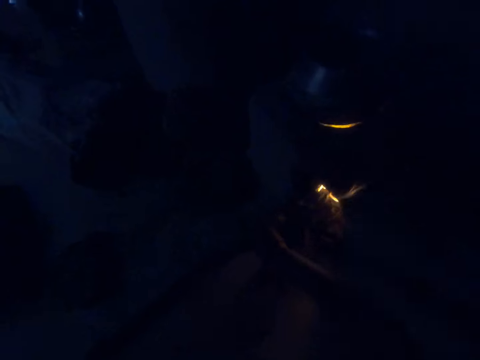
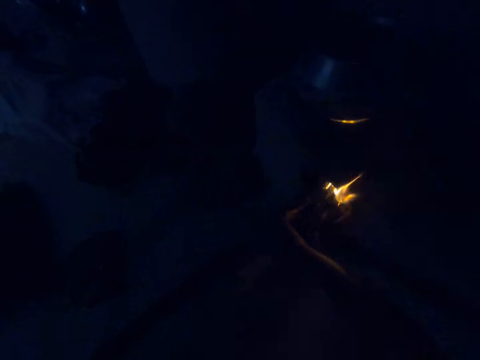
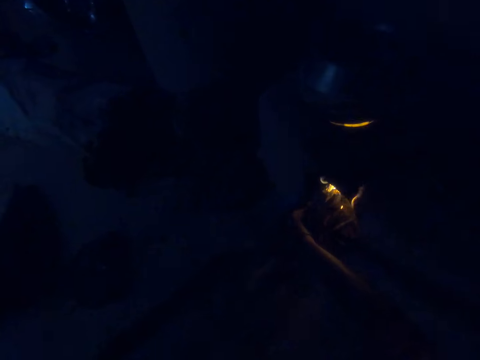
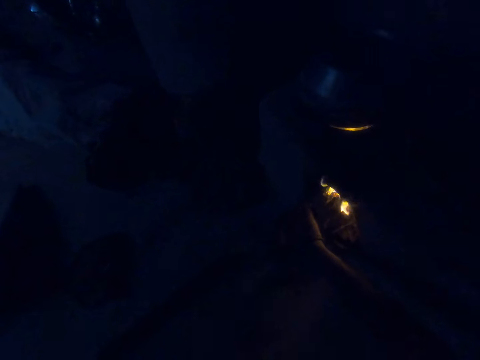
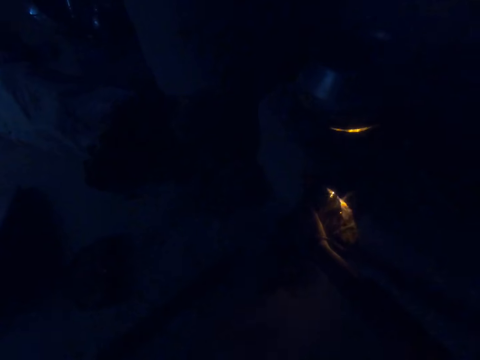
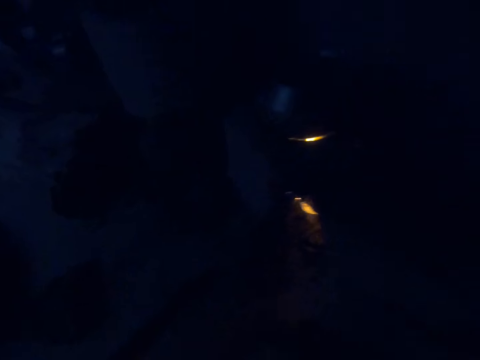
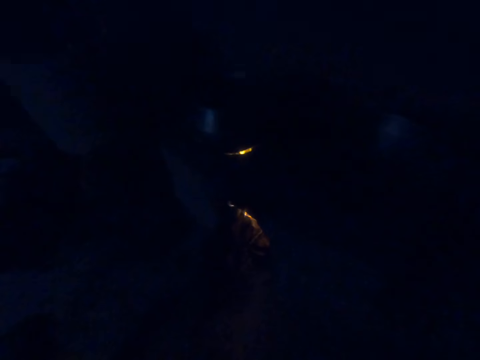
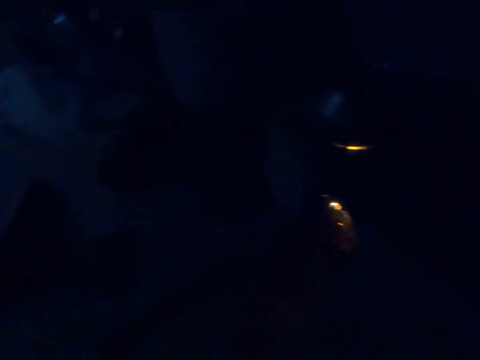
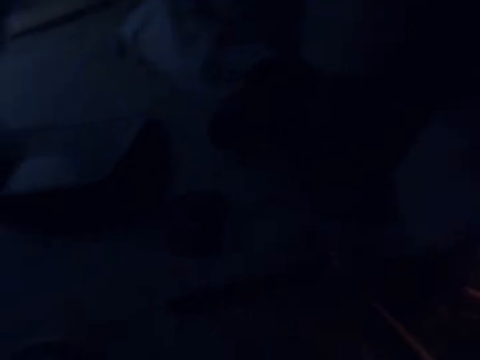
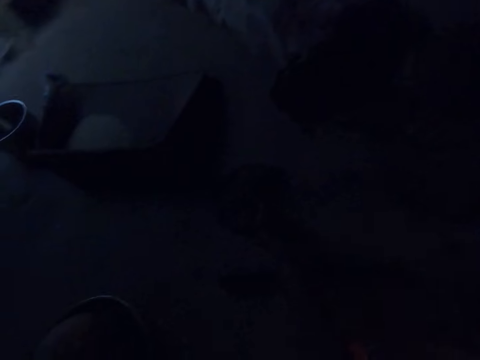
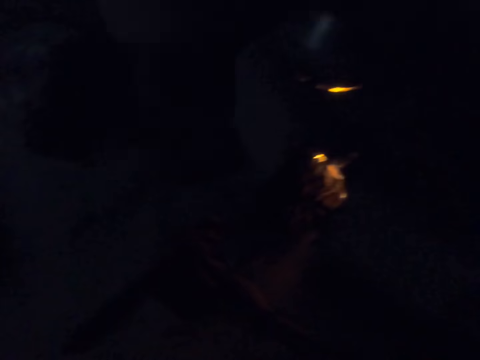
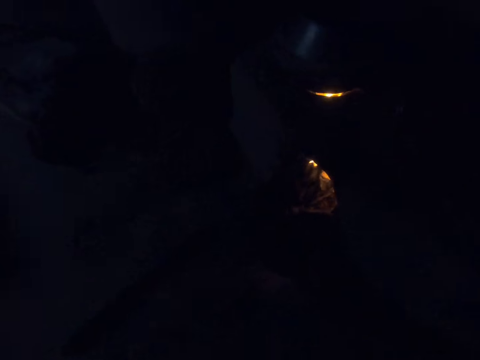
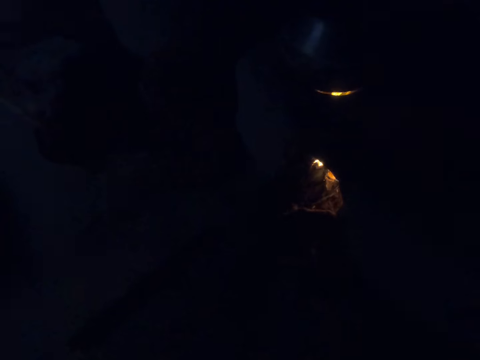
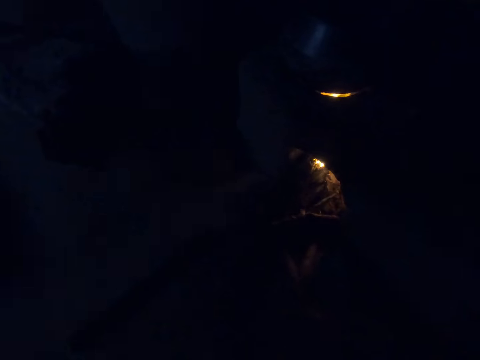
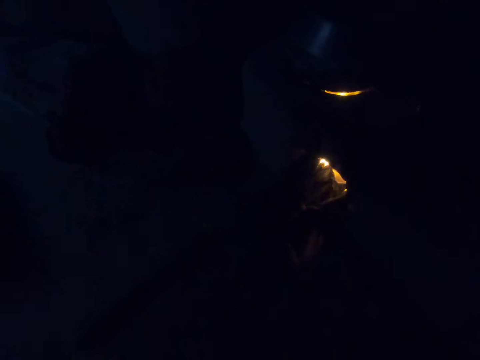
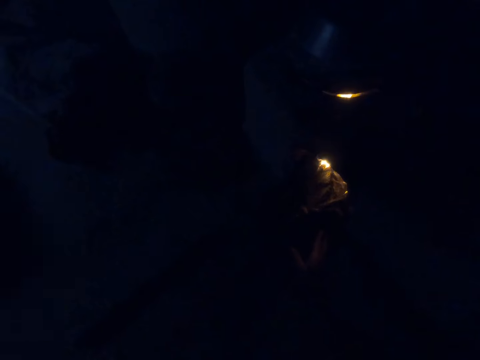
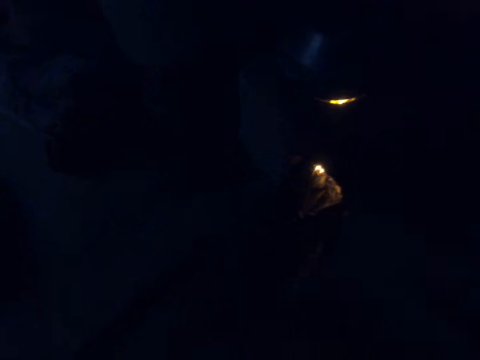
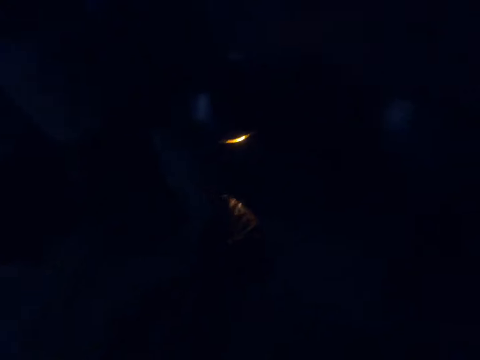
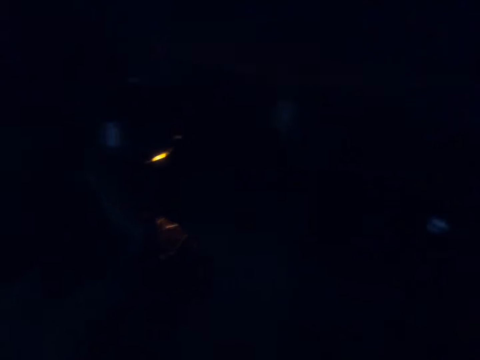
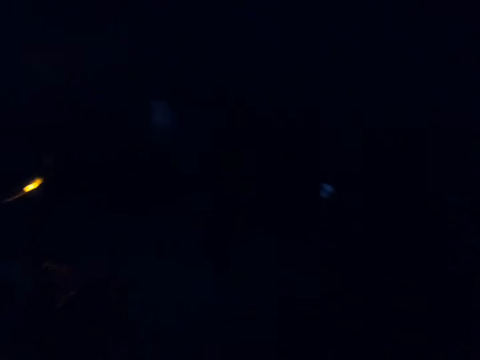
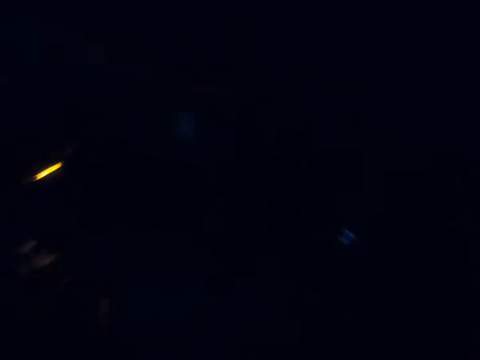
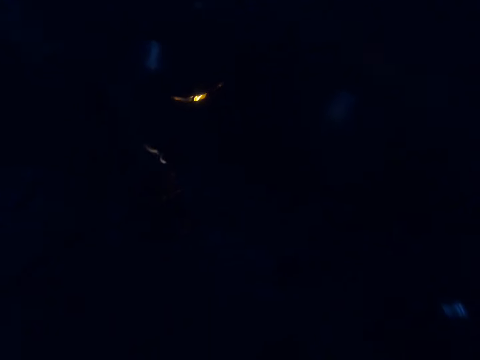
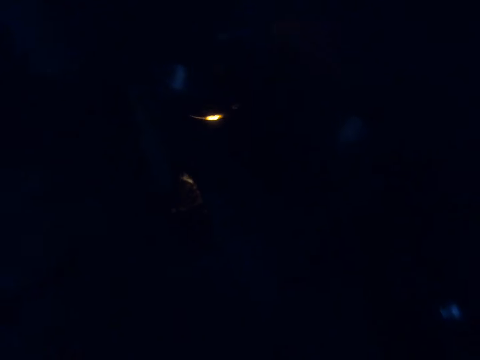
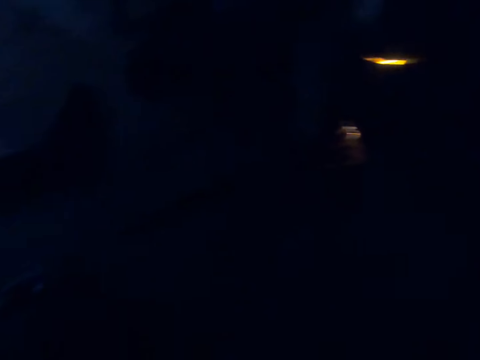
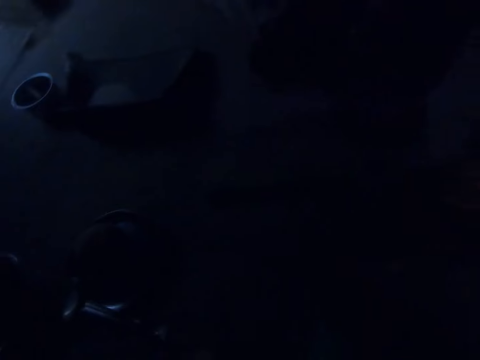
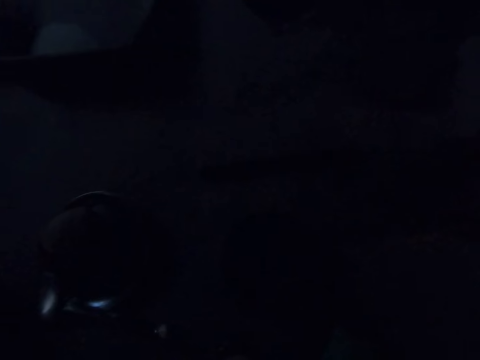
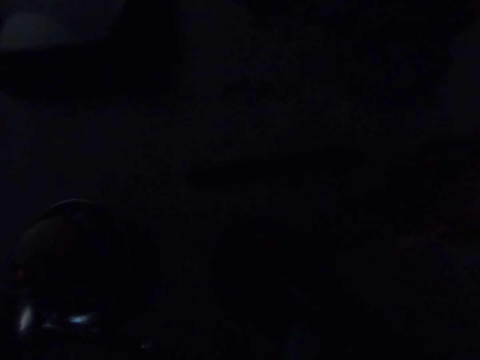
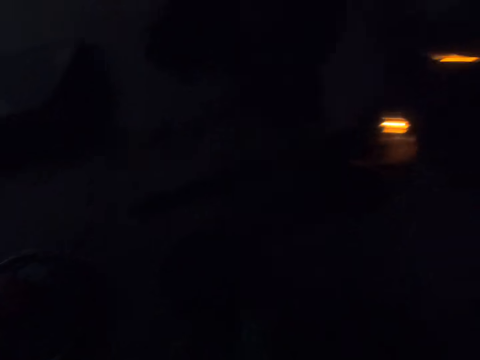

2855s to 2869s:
The camera wearer takes firewood. They look around the kitchen. They move the firewood in the fire.

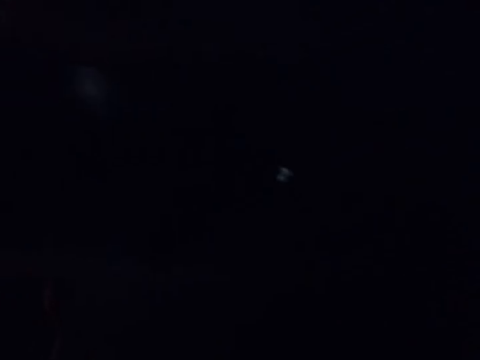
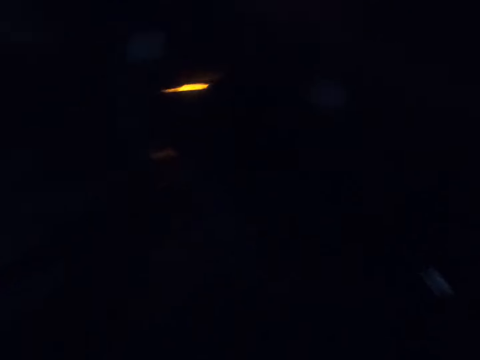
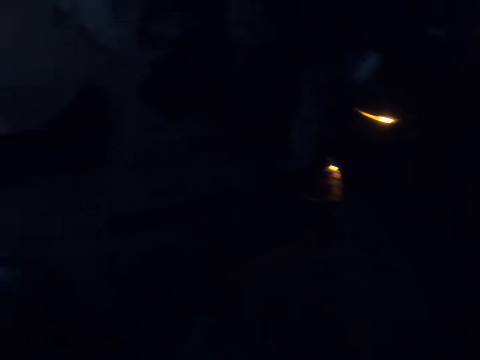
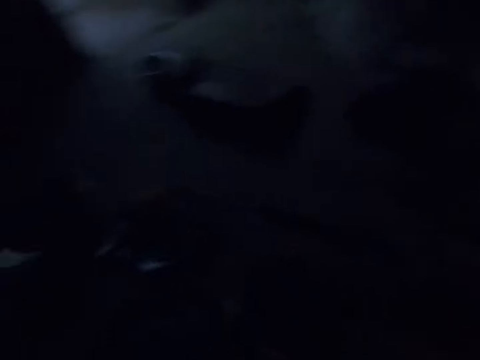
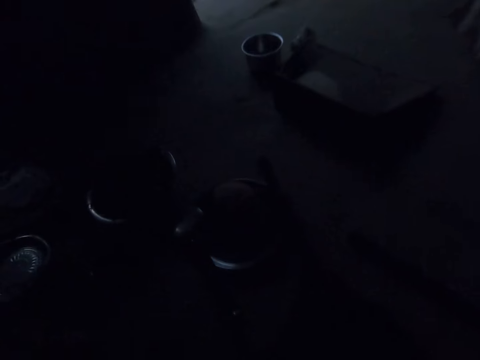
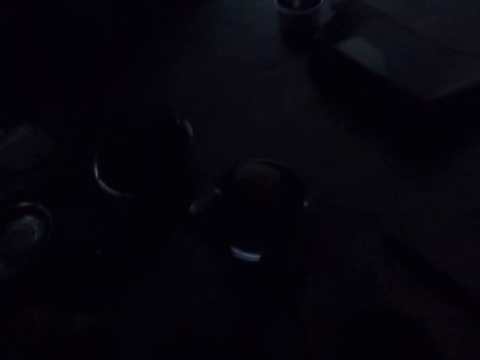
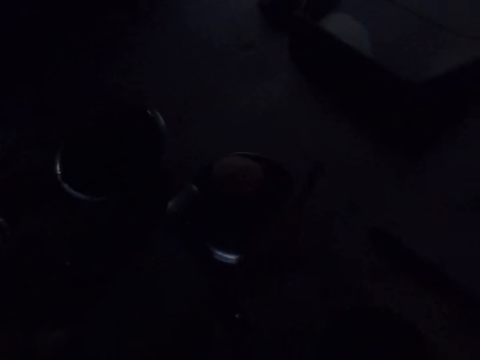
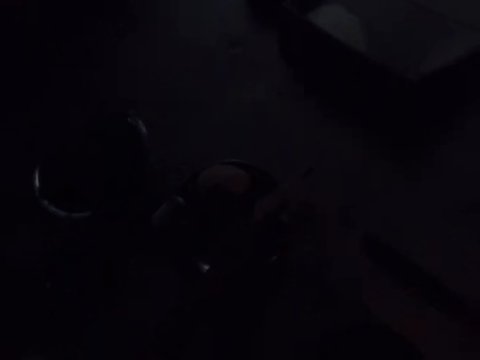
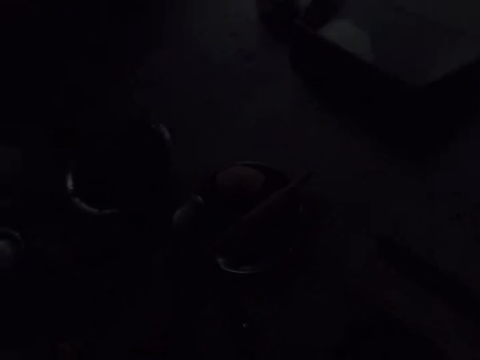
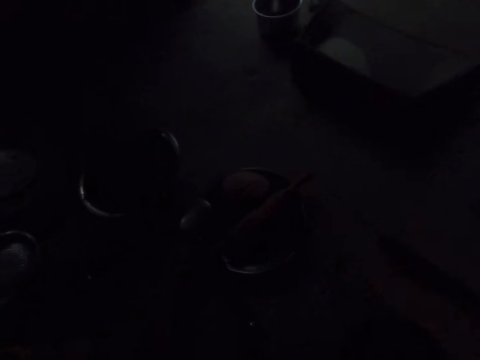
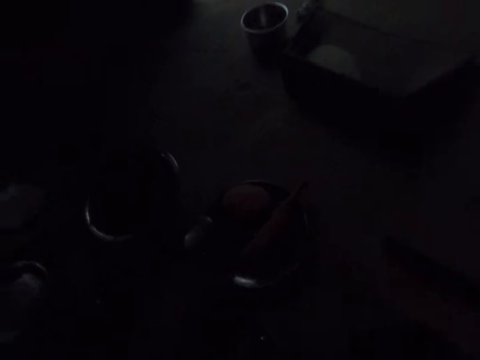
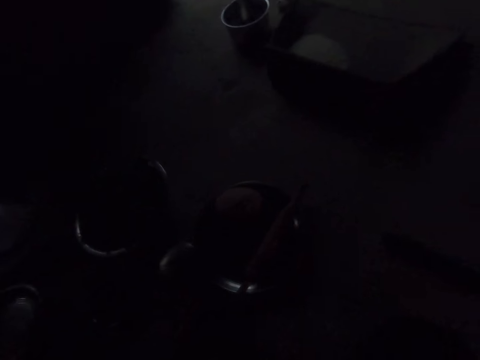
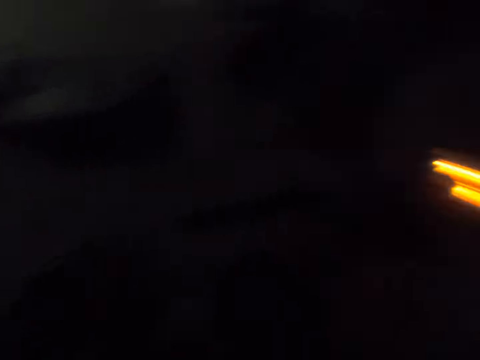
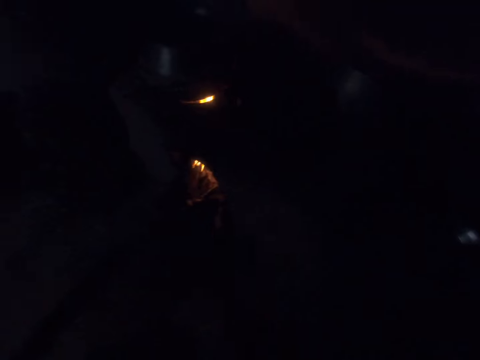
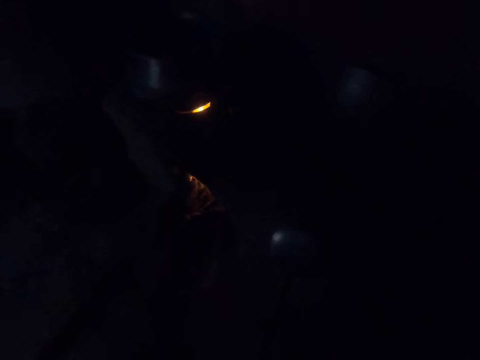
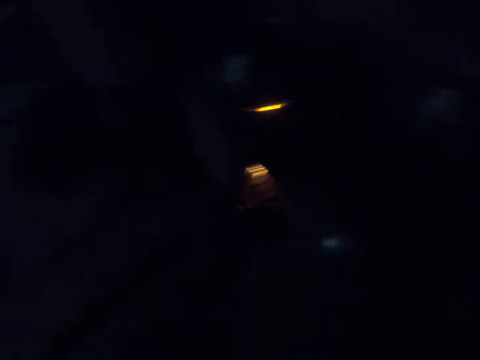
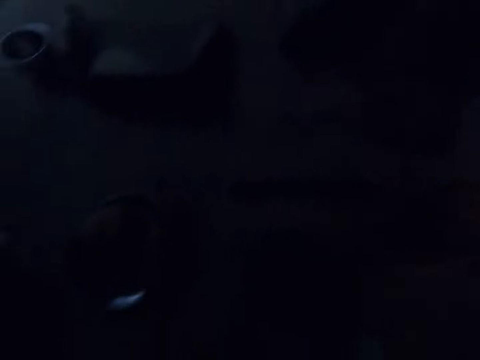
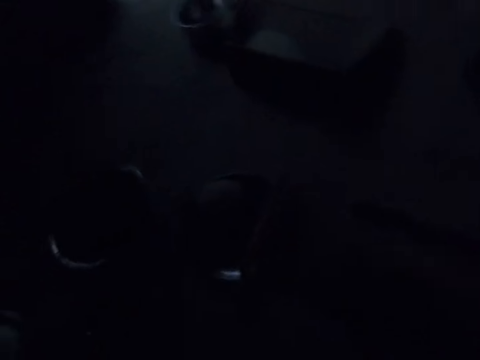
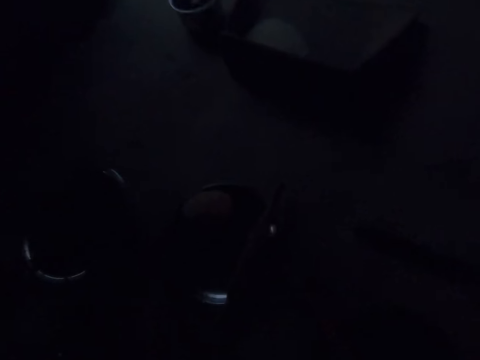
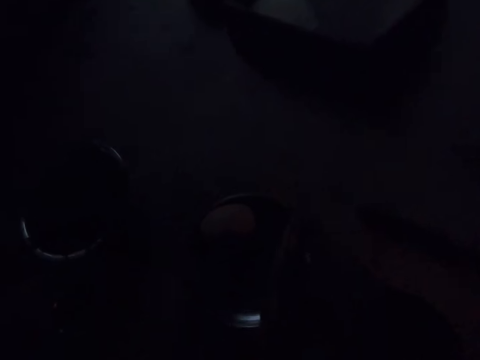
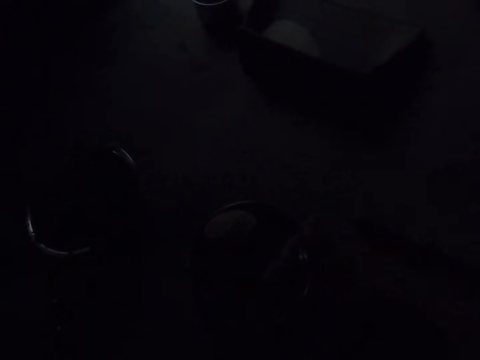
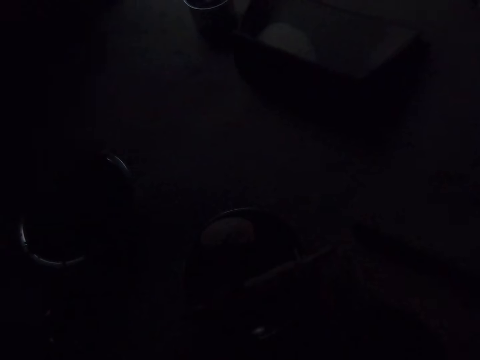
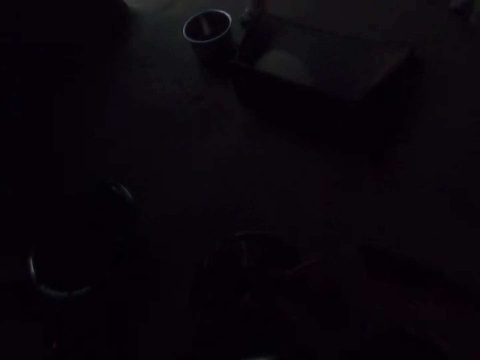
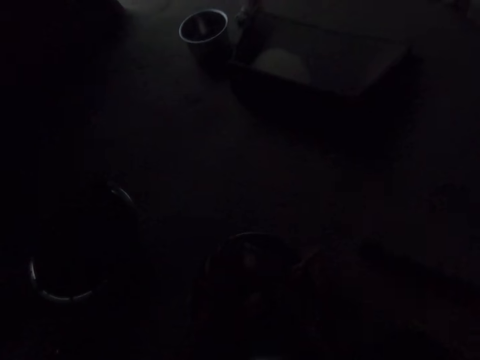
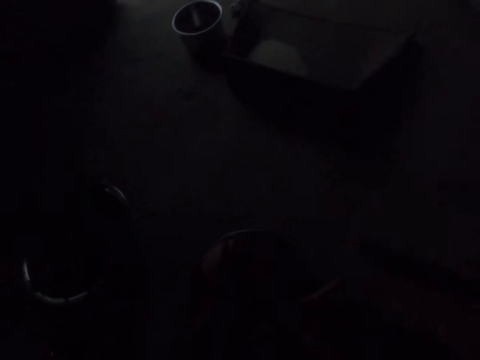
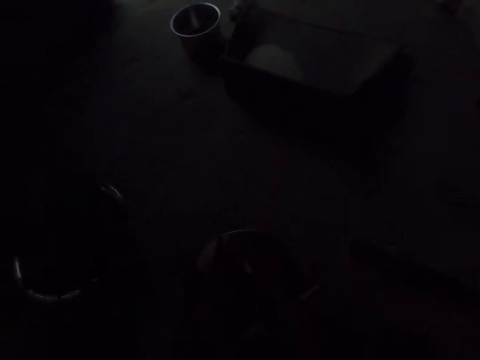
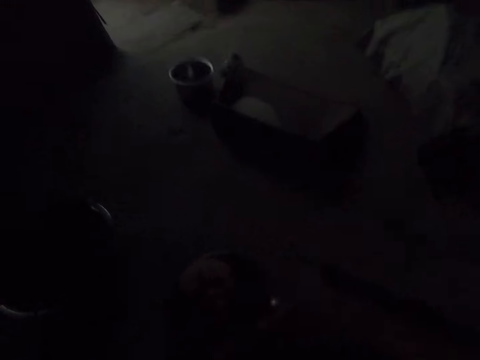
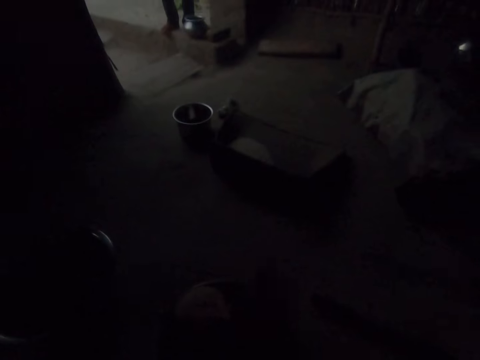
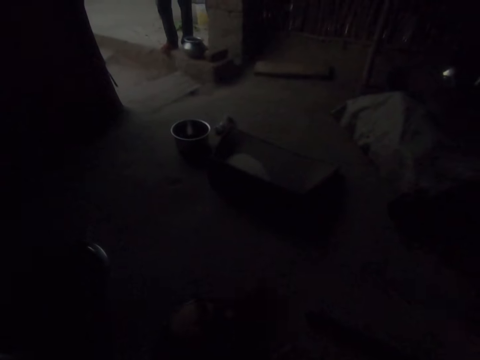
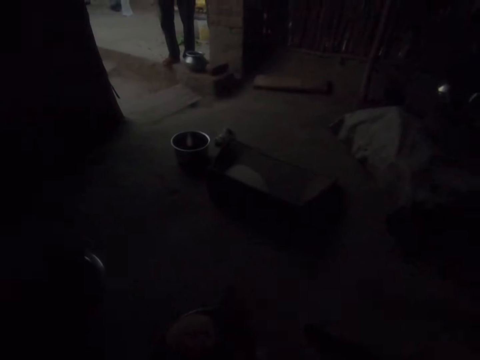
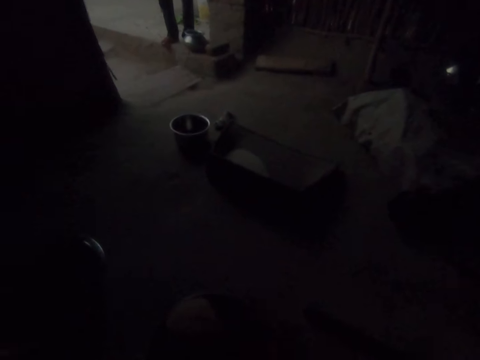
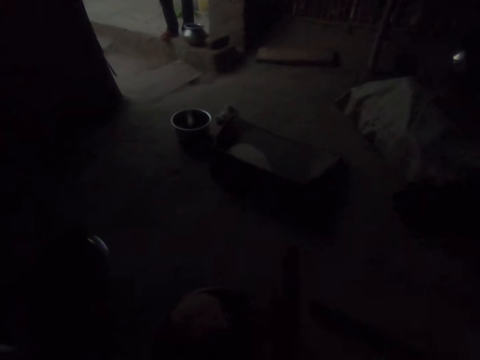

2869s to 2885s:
The camera wearer puts a rolling pin on the tray. They take a spoon. They turn around. They put the spoon down. They turn around. They move the tray on the floor. They touch the rolling pin. They cut dough. They roll the dough on the hand.
